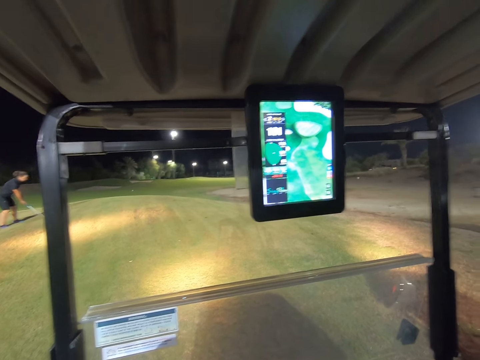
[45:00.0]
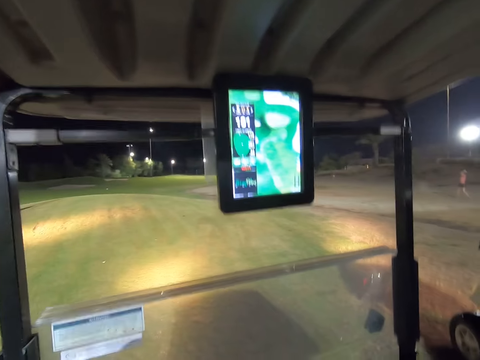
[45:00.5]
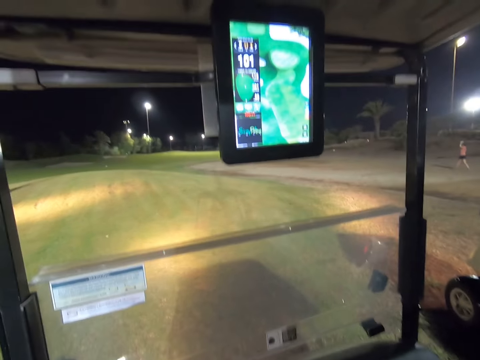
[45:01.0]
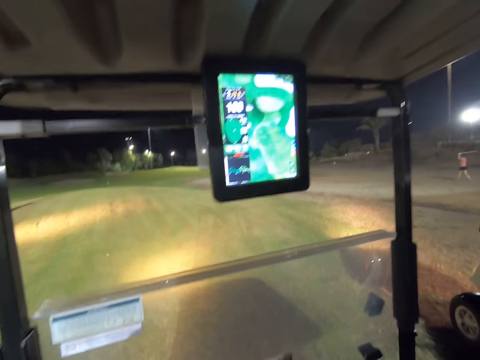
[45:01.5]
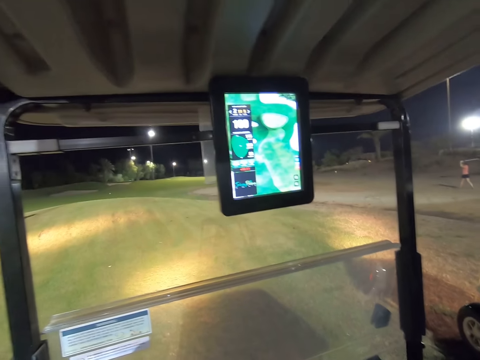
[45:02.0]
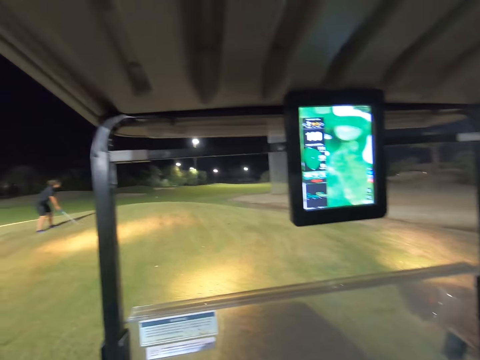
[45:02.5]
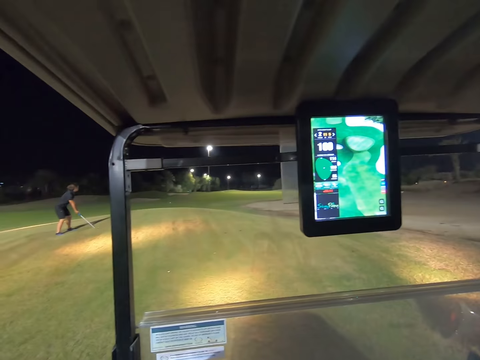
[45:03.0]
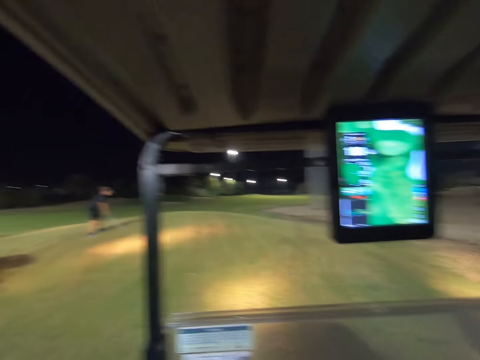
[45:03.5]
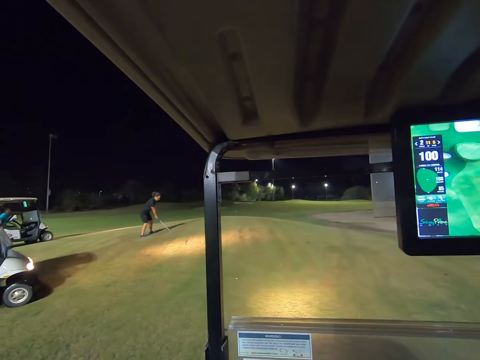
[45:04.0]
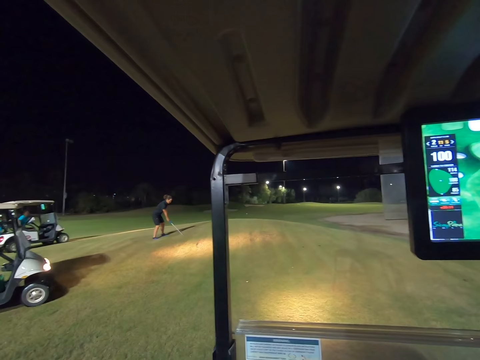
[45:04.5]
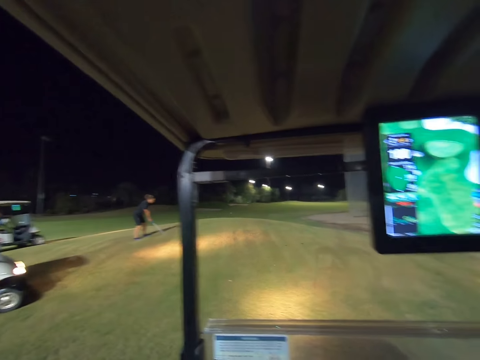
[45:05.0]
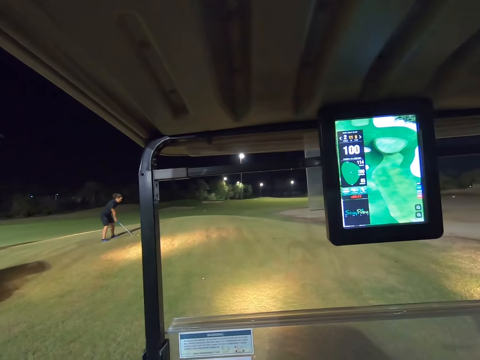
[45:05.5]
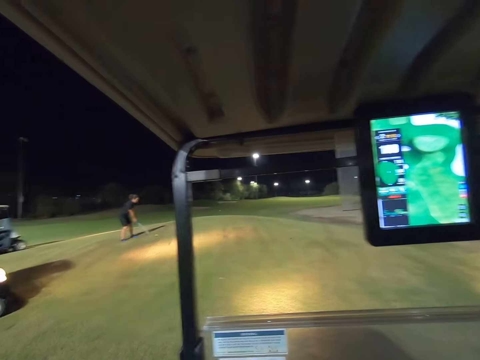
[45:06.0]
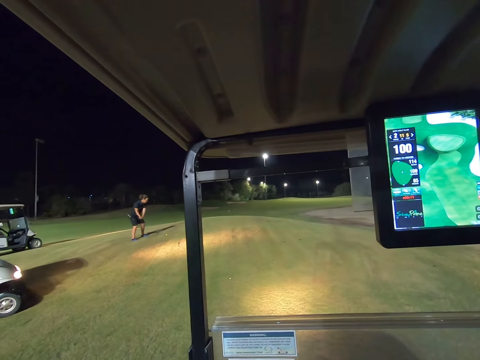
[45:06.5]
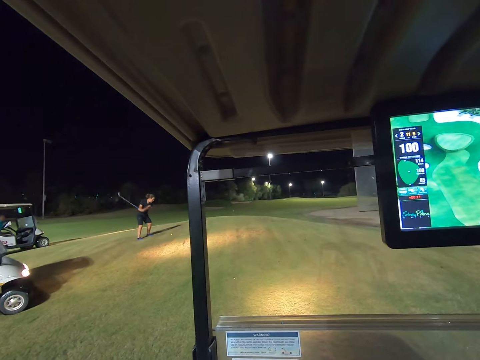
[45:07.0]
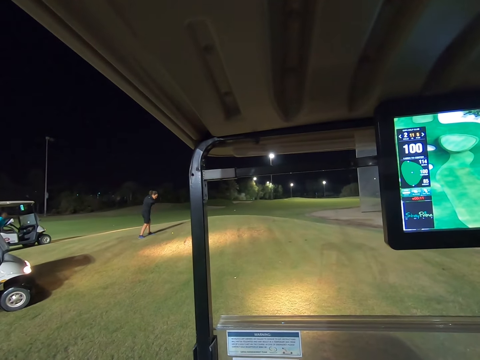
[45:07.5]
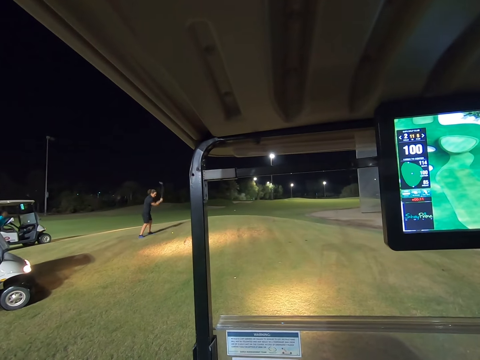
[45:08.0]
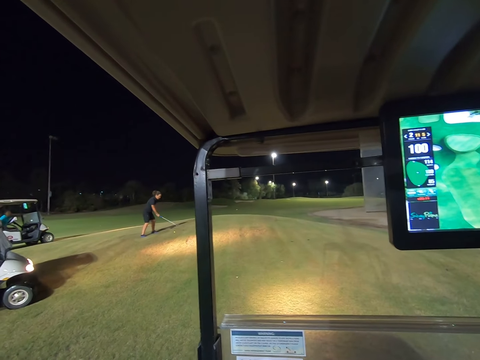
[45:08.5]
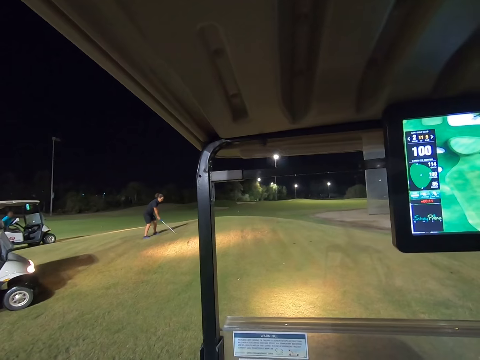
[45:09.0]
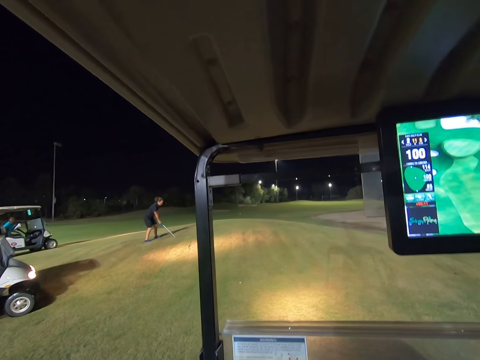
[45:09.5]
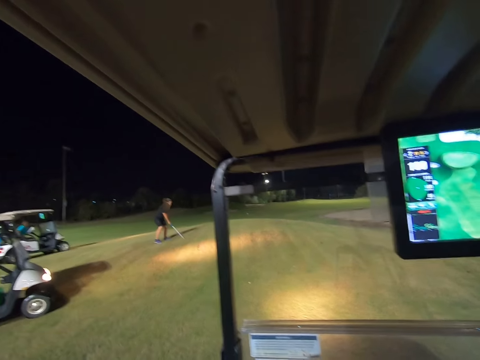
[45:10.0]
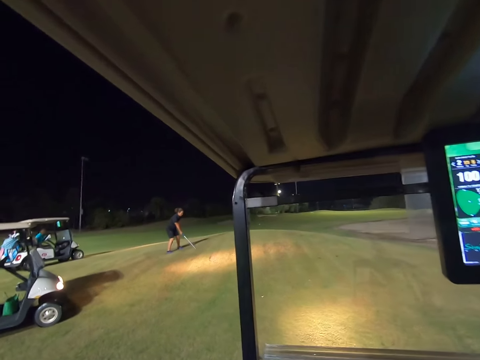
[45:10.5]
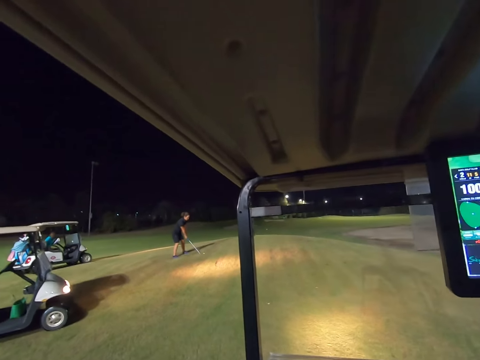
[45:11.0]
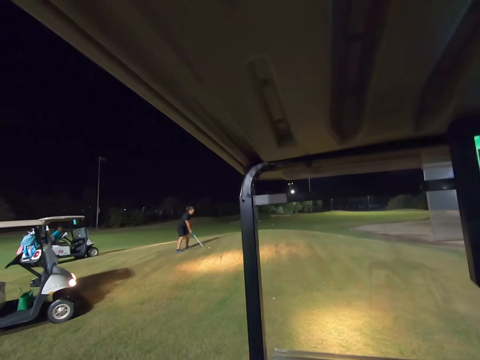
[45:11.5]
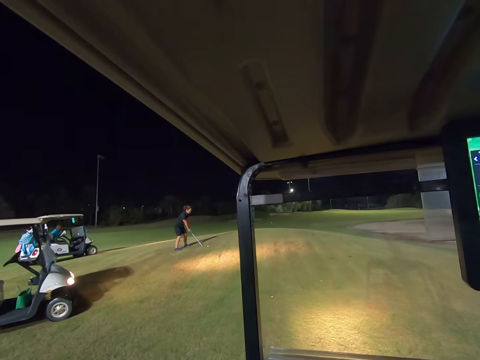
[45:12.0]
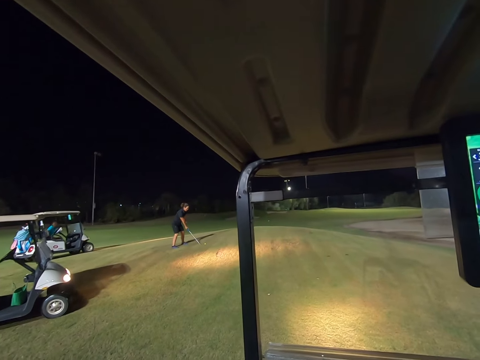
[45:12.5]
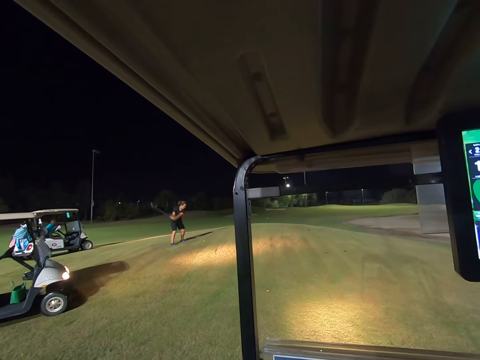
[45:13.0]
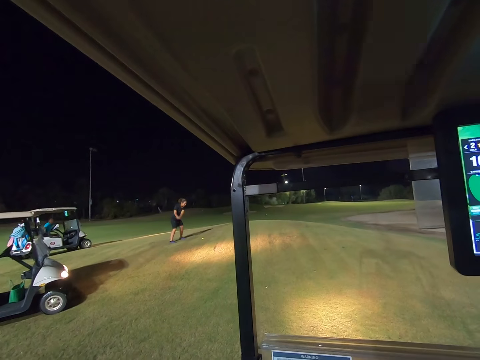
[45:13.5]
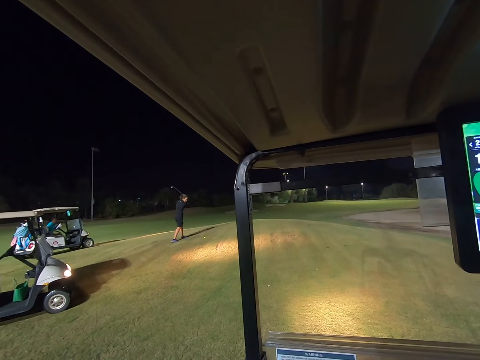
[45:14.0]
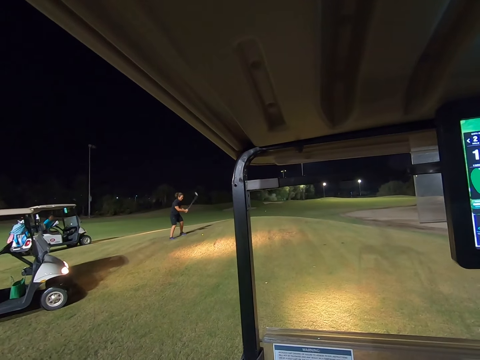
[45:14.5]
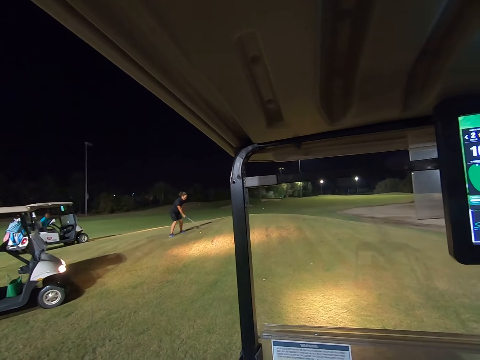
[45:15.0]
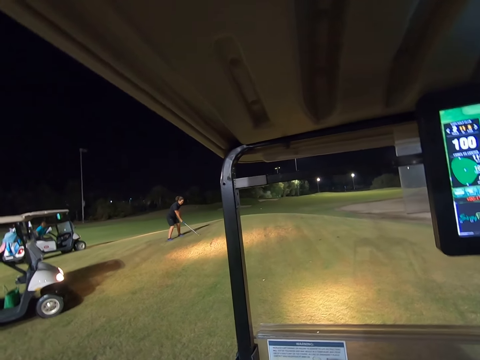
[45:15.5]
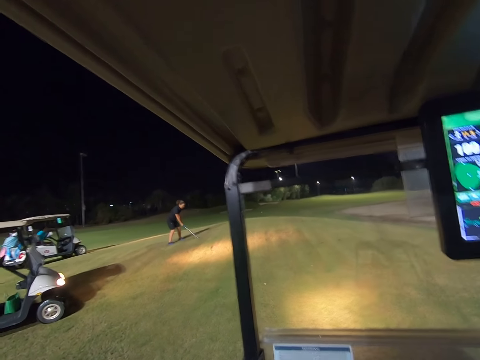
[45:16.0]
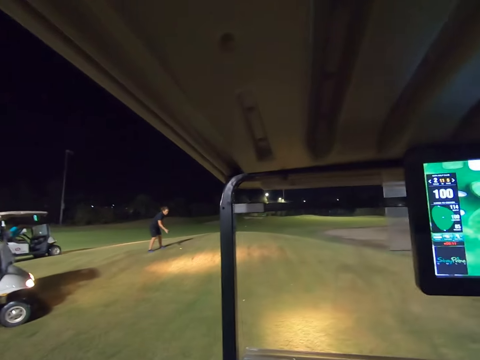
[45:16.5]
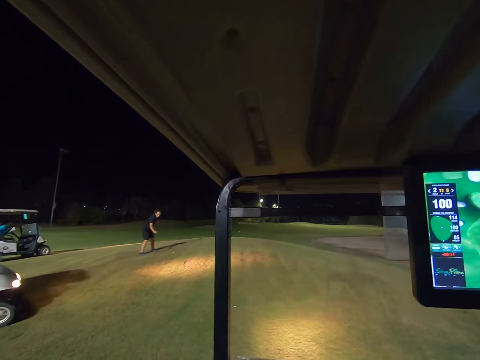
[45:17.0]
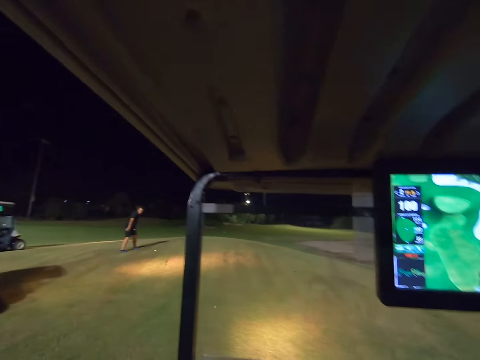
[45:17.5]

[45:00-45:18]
A woman holds the stick in position. She sways the stick. She sways the stick again.

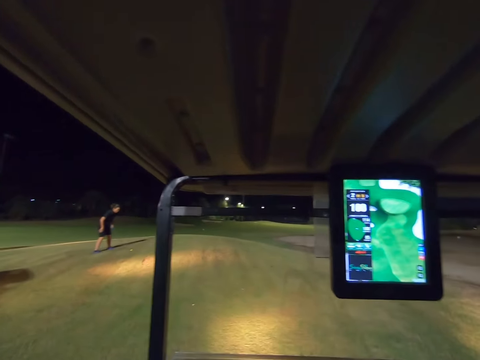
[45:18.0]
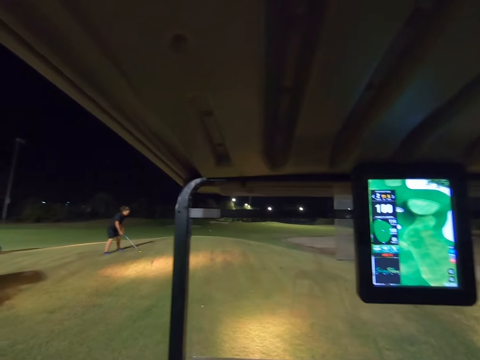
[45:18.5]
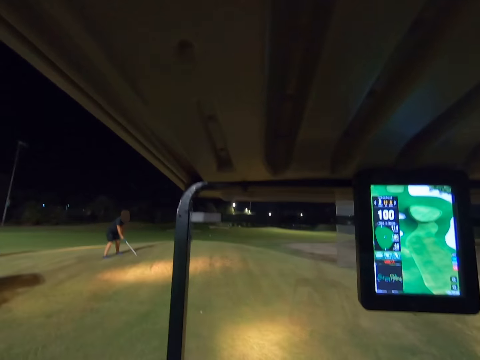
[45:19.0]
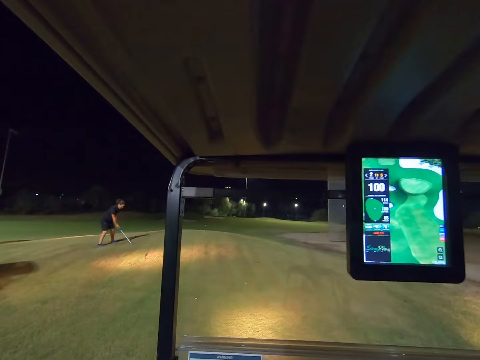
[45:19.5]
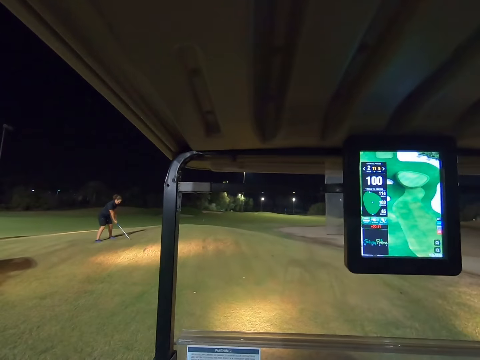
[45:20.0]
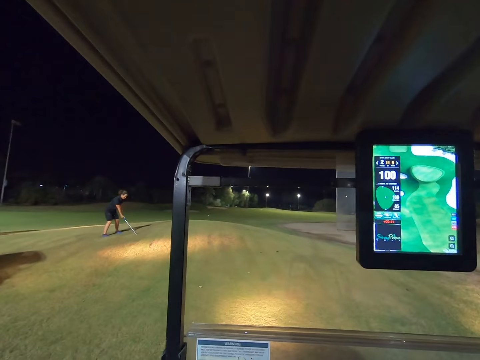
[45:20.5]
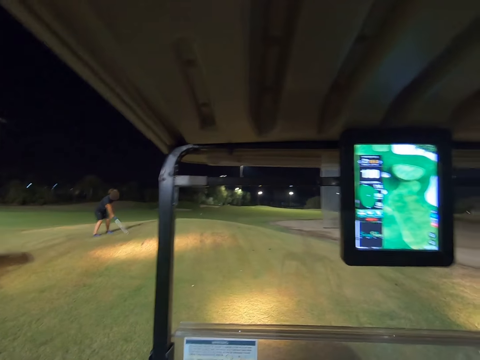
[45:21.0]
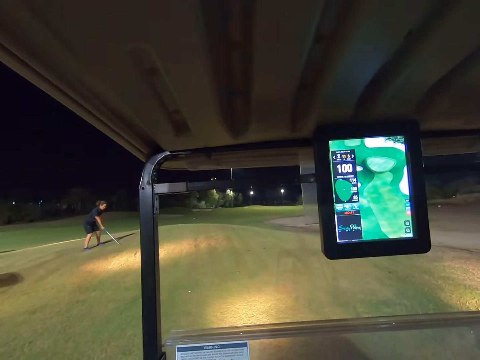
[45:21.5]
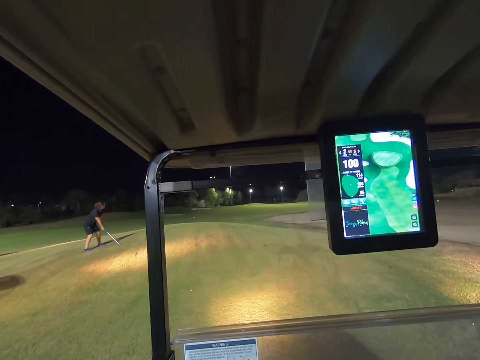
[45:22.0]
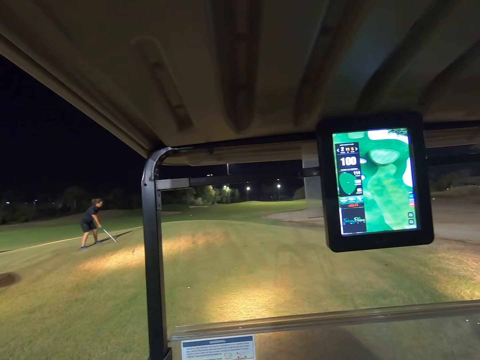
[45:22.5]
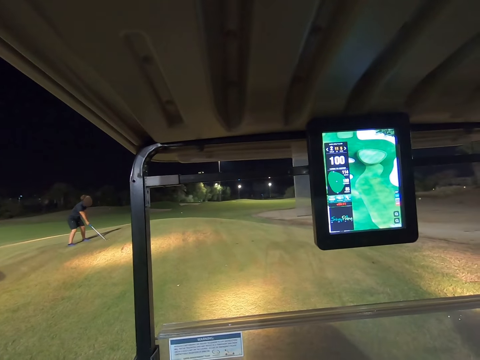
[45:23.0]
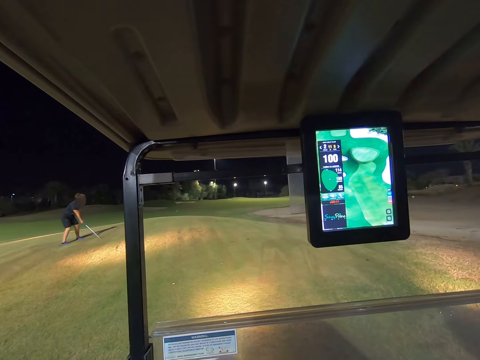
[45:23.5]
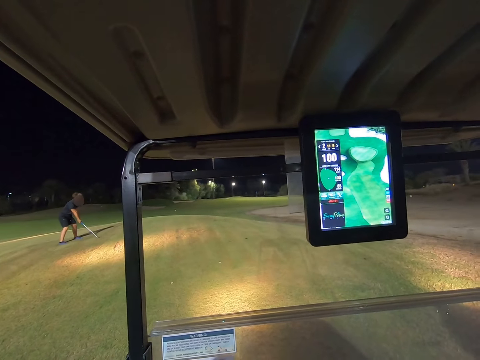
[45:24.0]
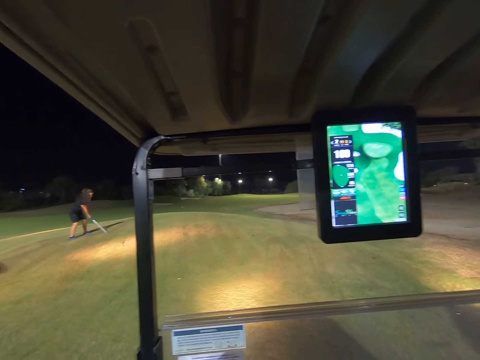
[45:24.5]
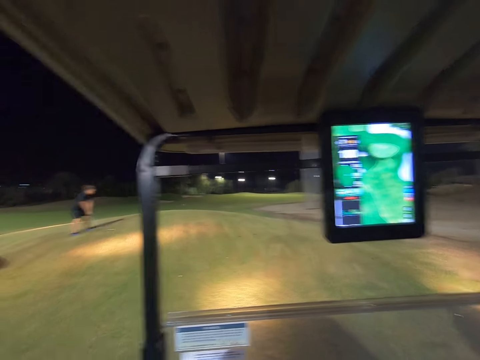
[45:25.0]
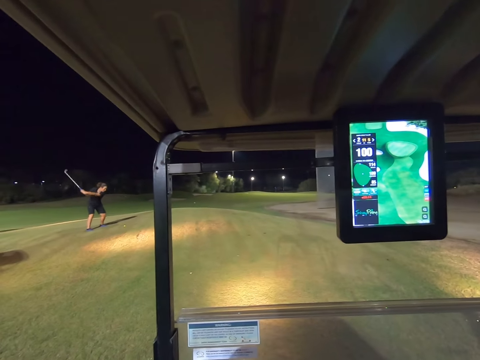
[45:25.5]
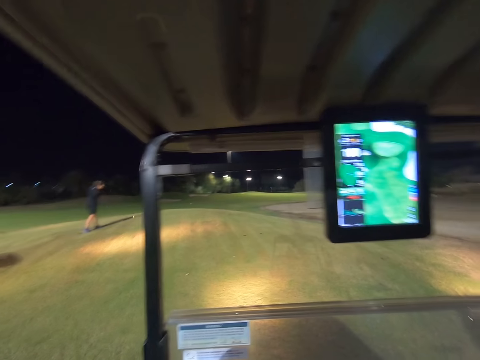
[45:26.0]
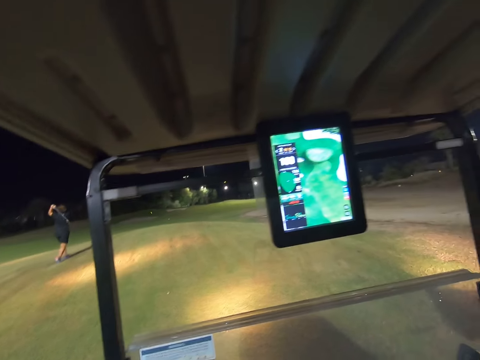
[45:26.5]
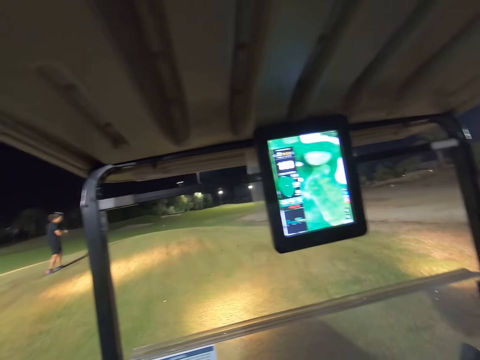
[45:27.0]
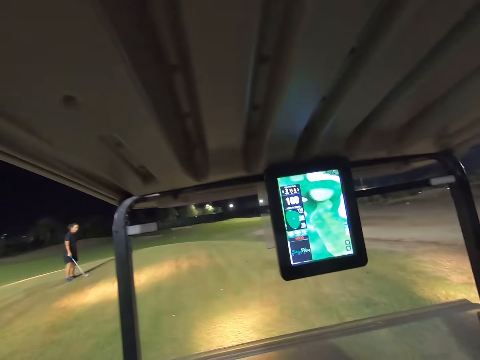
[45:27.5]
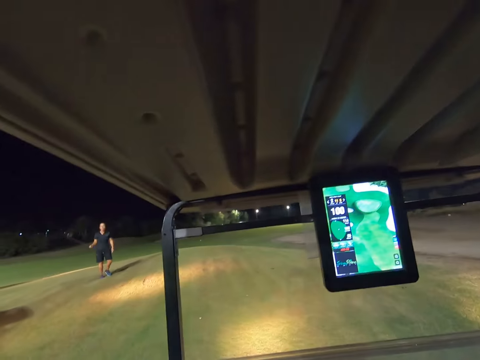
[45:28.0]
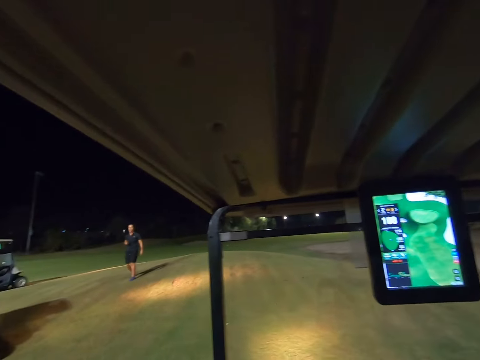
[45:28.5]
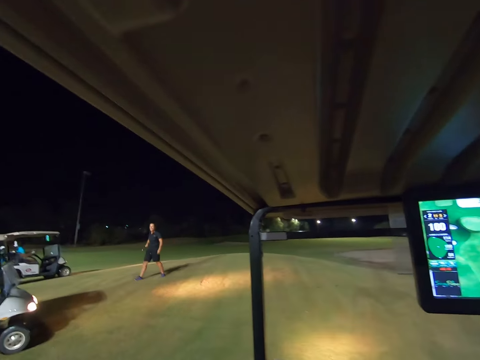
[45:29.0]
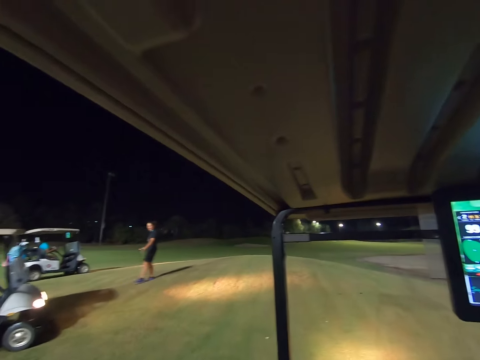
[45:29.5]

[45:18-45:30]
A lady hits a golf ball with the stick.
